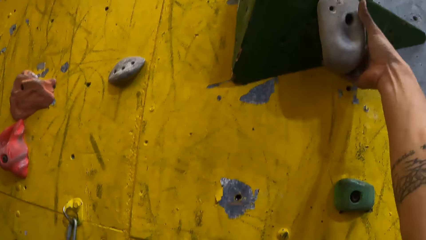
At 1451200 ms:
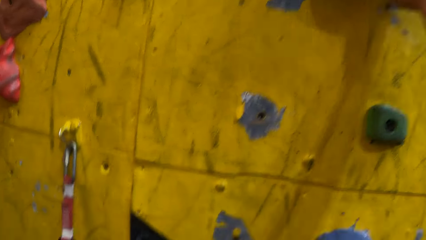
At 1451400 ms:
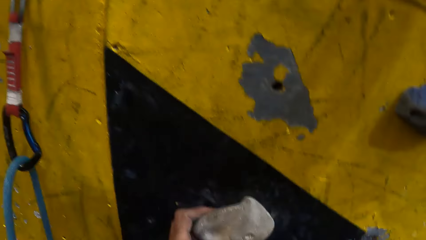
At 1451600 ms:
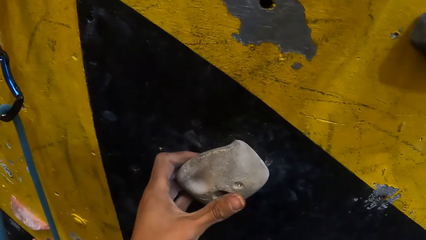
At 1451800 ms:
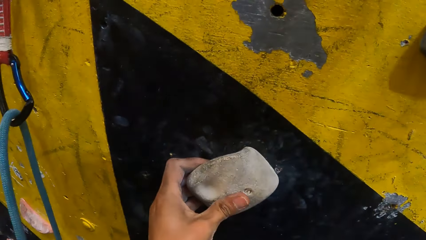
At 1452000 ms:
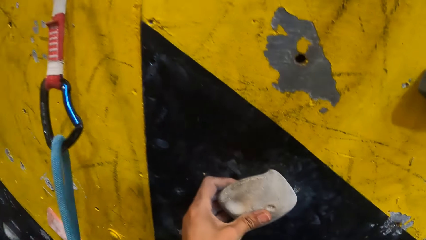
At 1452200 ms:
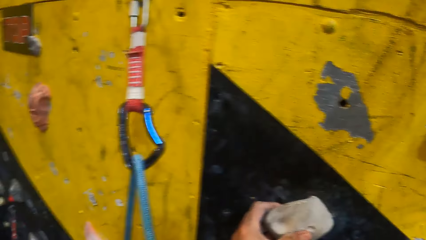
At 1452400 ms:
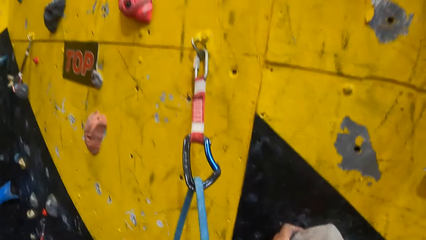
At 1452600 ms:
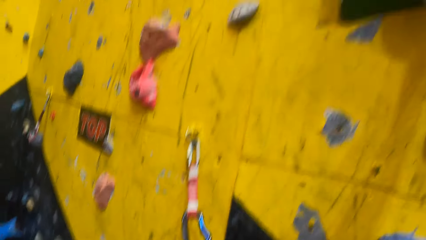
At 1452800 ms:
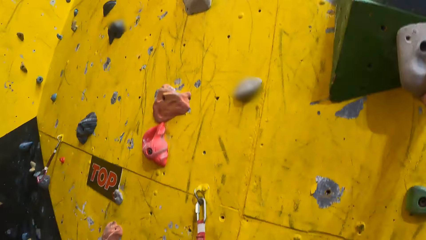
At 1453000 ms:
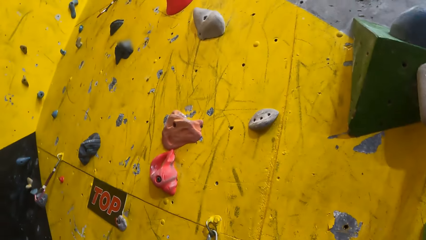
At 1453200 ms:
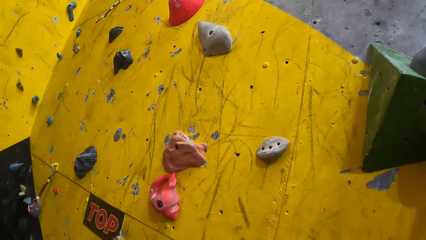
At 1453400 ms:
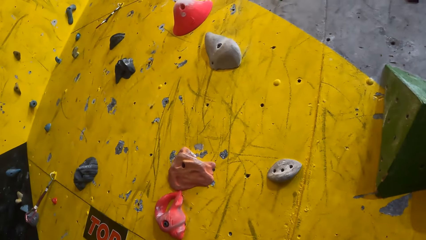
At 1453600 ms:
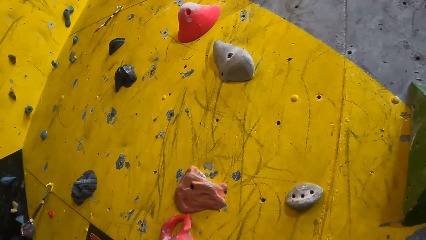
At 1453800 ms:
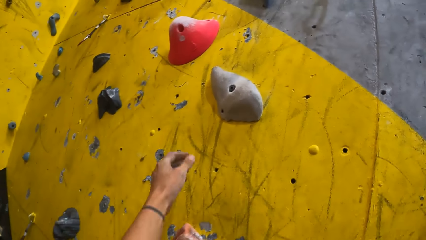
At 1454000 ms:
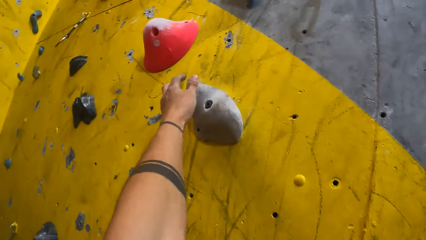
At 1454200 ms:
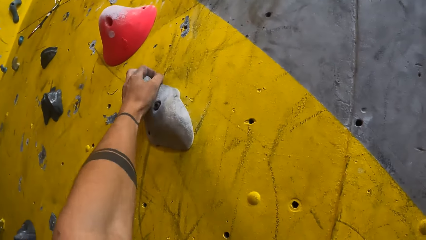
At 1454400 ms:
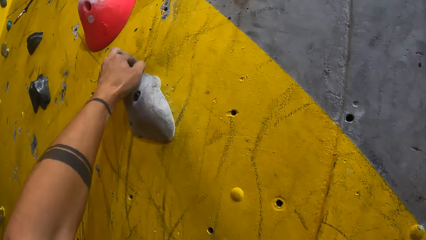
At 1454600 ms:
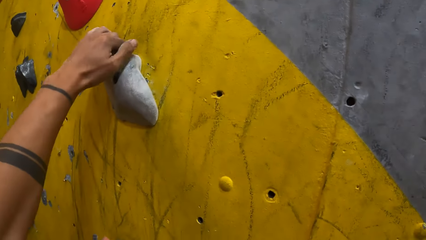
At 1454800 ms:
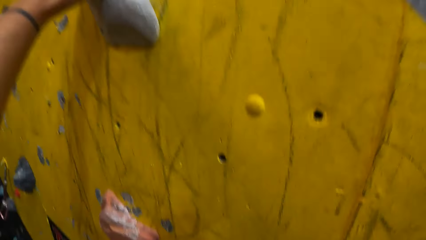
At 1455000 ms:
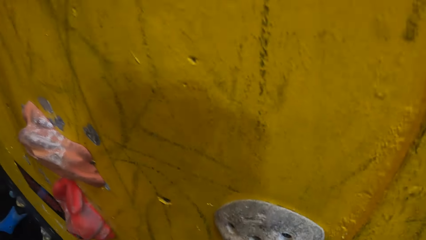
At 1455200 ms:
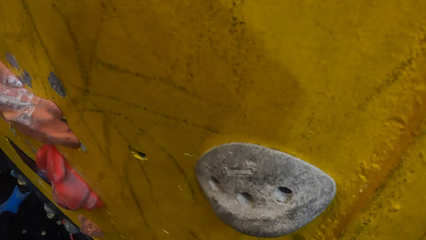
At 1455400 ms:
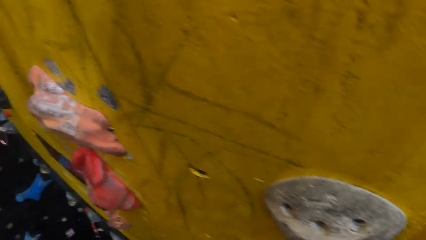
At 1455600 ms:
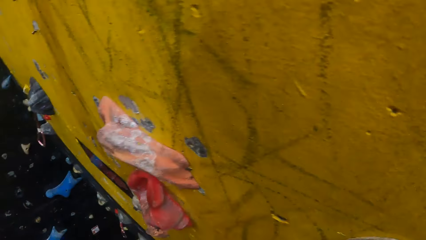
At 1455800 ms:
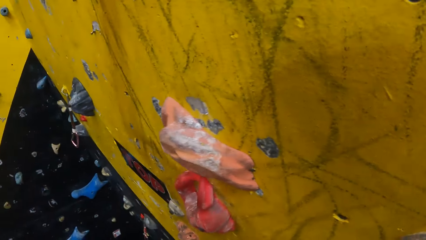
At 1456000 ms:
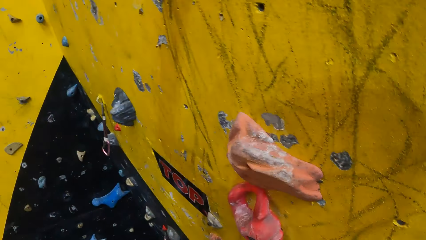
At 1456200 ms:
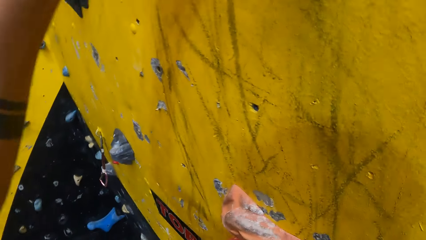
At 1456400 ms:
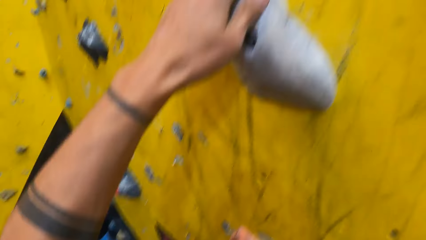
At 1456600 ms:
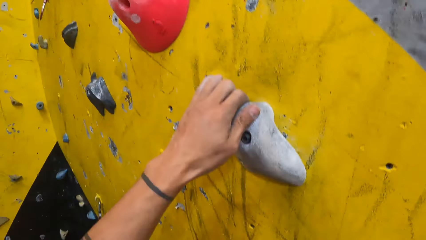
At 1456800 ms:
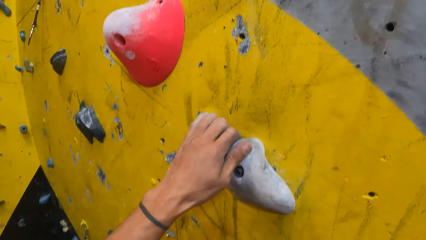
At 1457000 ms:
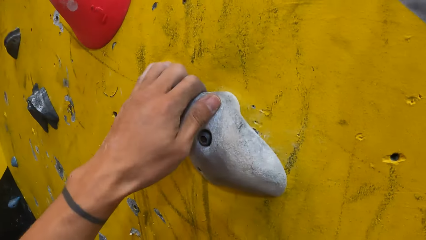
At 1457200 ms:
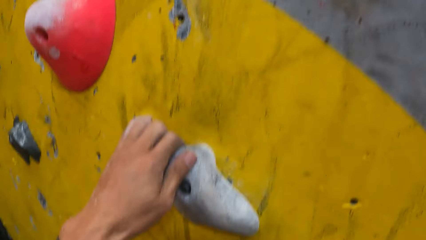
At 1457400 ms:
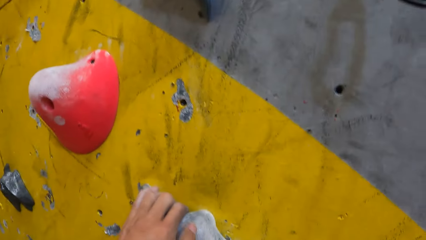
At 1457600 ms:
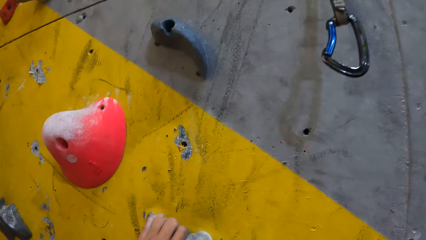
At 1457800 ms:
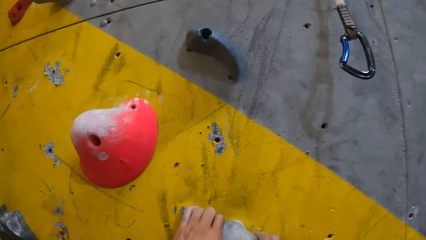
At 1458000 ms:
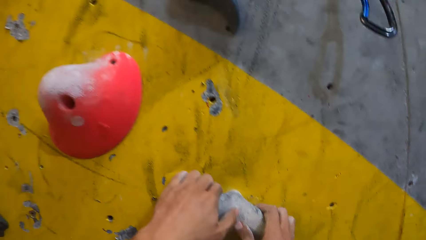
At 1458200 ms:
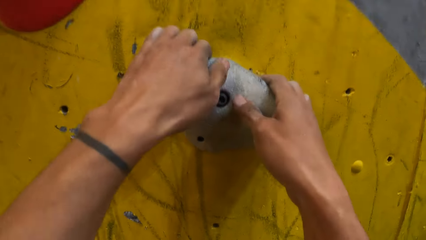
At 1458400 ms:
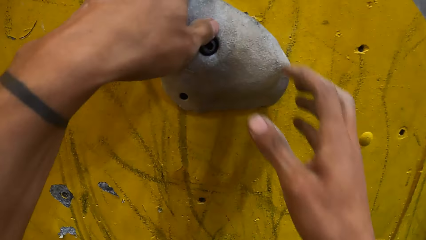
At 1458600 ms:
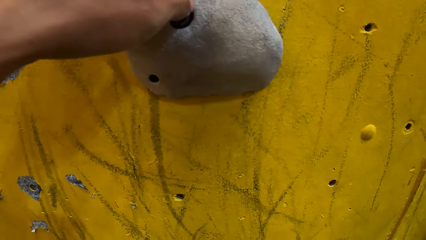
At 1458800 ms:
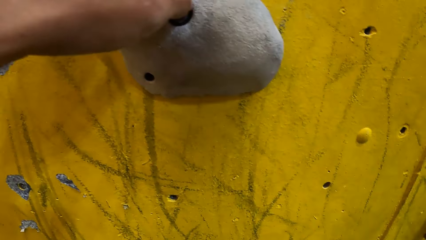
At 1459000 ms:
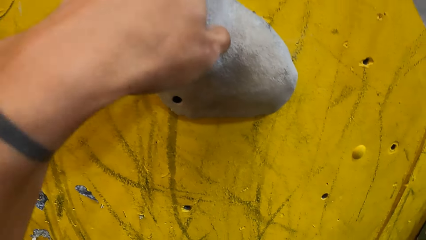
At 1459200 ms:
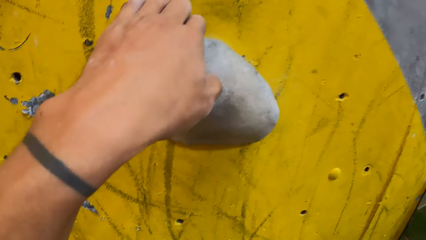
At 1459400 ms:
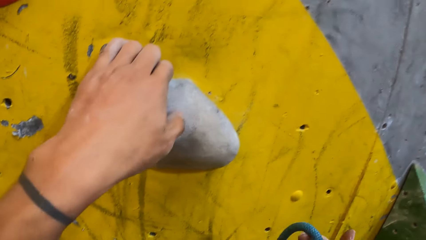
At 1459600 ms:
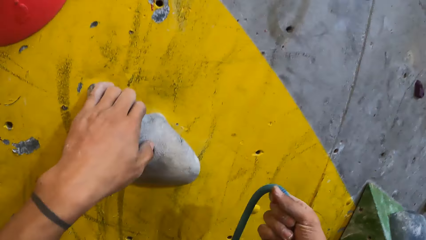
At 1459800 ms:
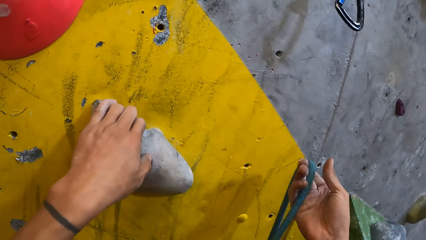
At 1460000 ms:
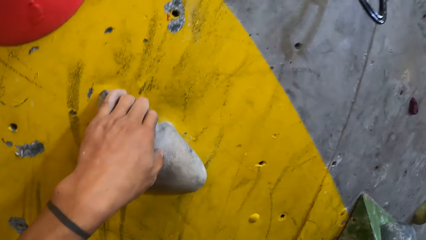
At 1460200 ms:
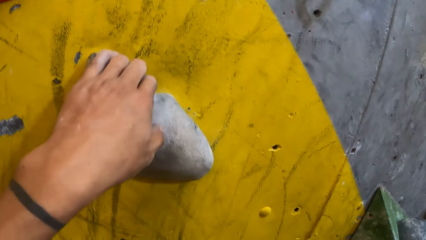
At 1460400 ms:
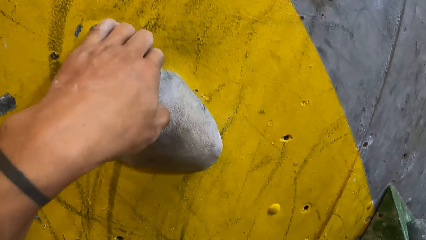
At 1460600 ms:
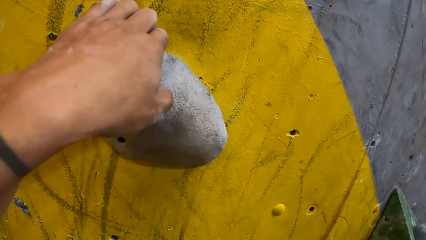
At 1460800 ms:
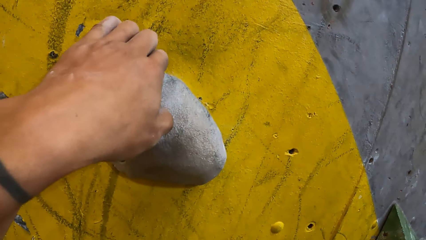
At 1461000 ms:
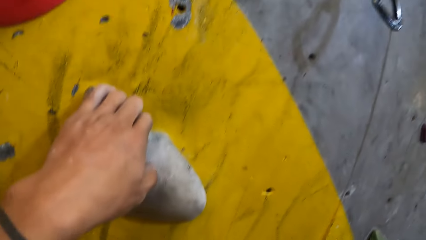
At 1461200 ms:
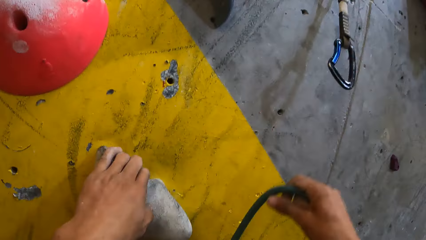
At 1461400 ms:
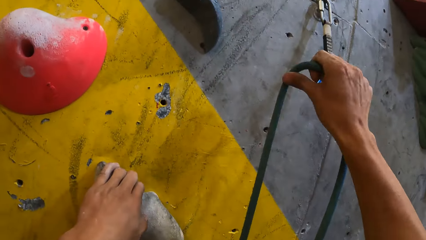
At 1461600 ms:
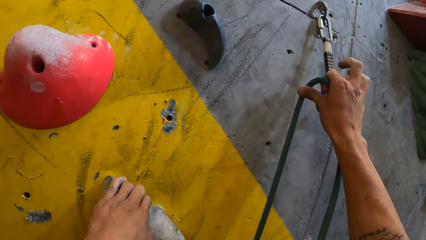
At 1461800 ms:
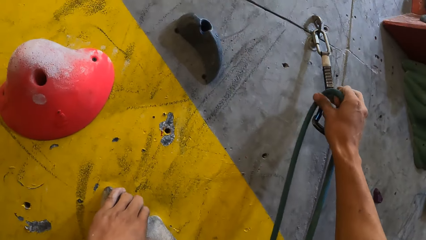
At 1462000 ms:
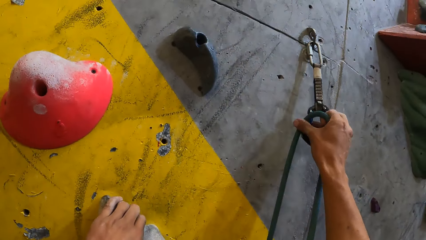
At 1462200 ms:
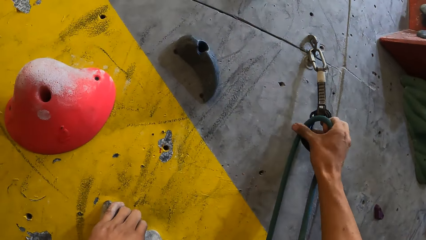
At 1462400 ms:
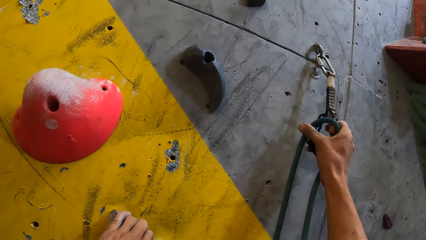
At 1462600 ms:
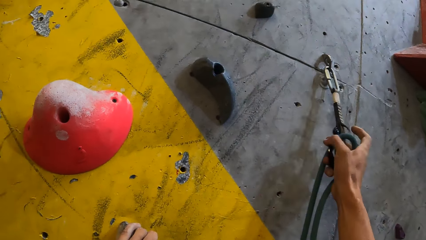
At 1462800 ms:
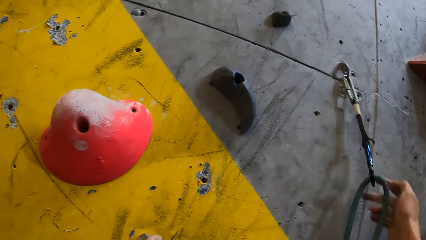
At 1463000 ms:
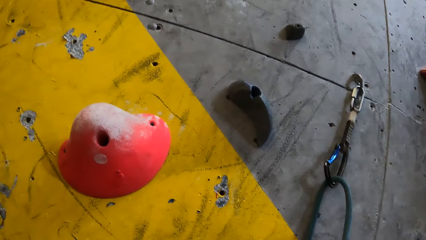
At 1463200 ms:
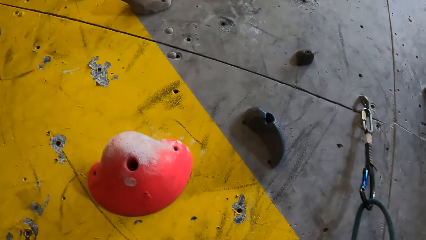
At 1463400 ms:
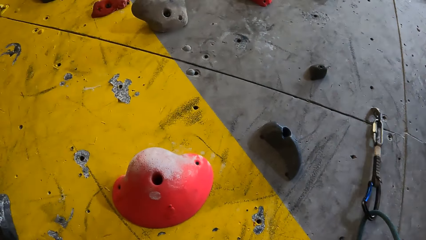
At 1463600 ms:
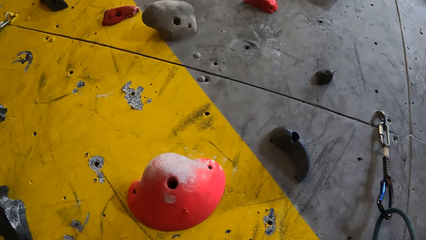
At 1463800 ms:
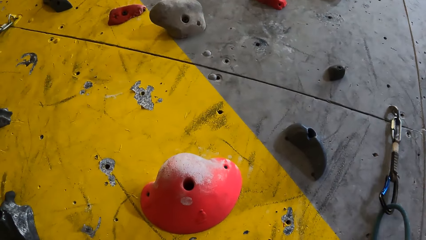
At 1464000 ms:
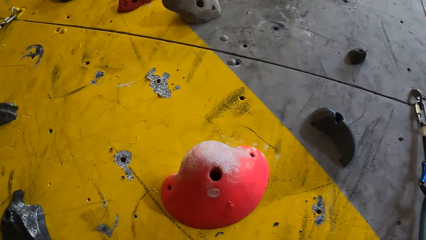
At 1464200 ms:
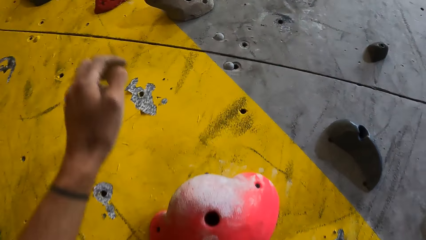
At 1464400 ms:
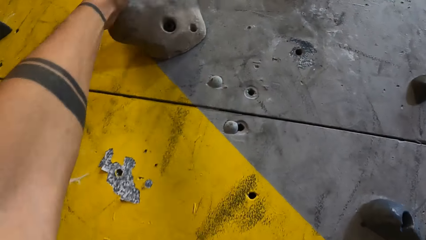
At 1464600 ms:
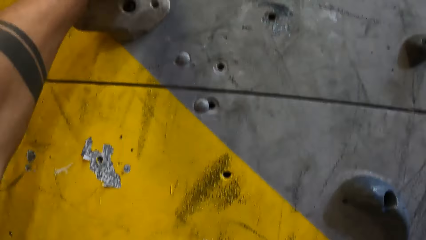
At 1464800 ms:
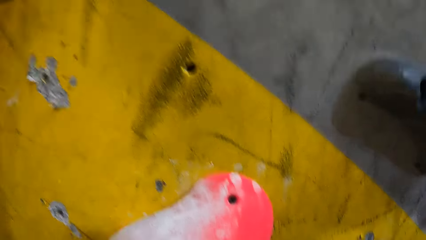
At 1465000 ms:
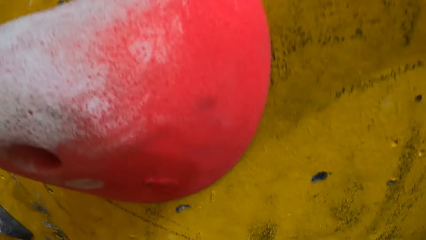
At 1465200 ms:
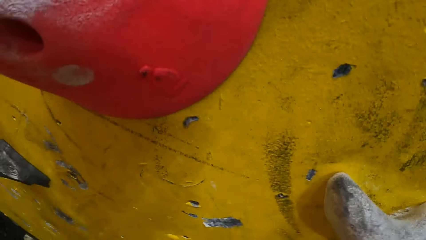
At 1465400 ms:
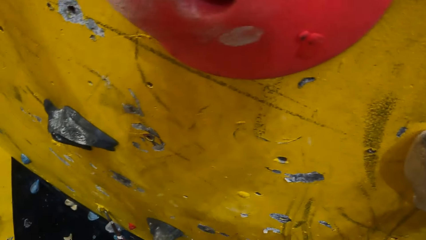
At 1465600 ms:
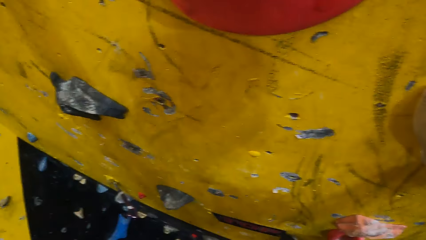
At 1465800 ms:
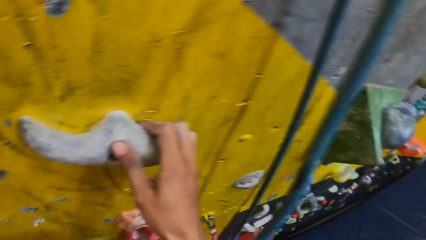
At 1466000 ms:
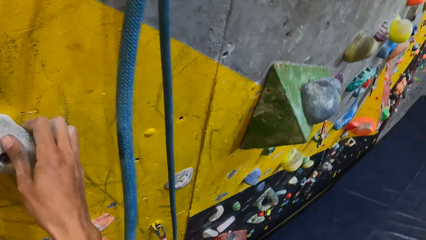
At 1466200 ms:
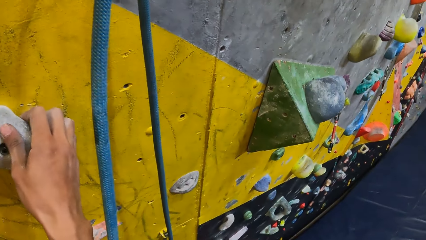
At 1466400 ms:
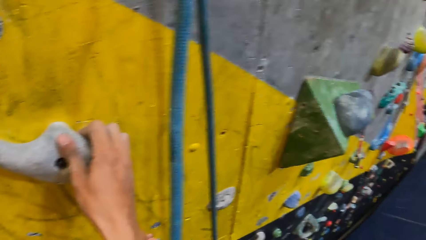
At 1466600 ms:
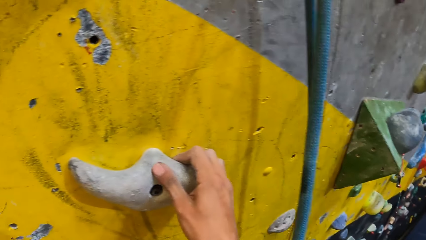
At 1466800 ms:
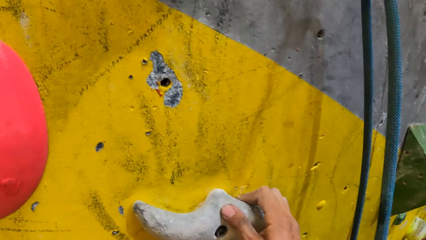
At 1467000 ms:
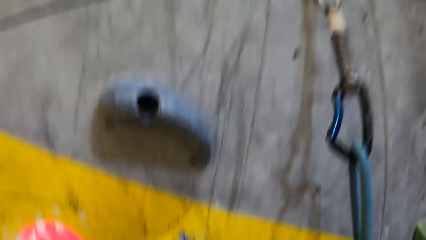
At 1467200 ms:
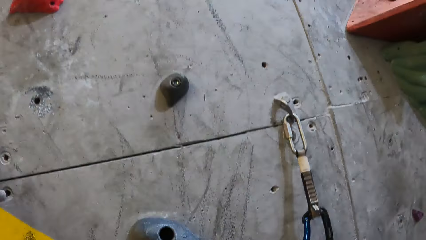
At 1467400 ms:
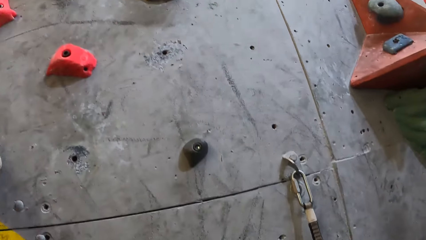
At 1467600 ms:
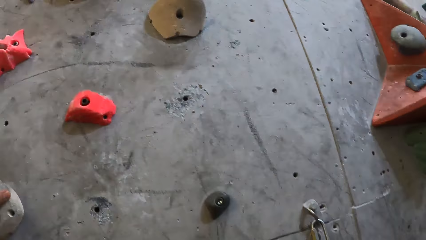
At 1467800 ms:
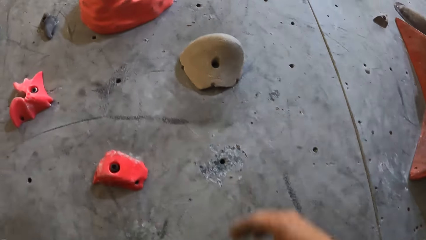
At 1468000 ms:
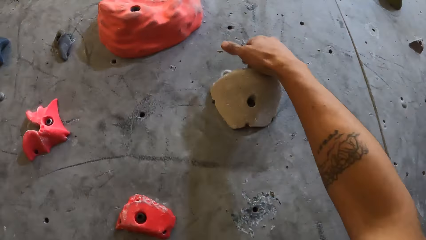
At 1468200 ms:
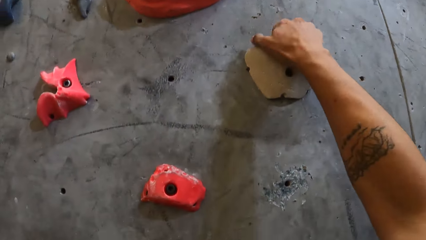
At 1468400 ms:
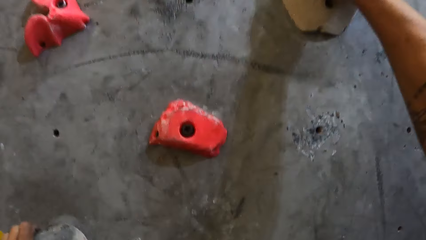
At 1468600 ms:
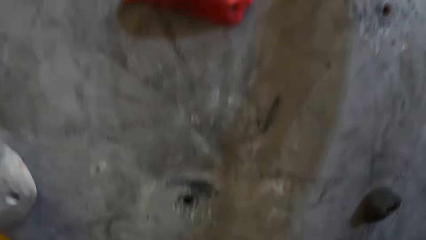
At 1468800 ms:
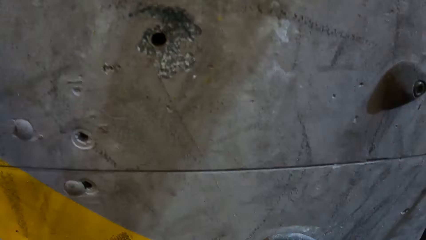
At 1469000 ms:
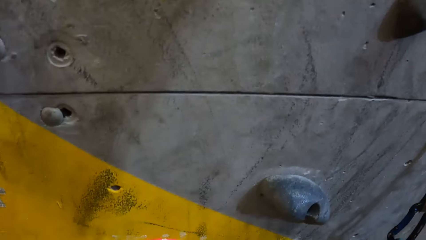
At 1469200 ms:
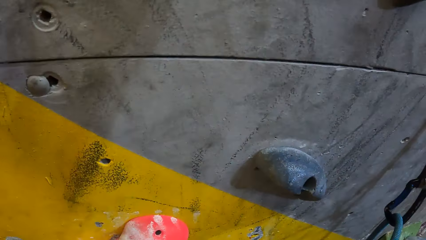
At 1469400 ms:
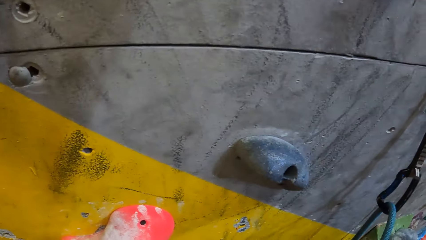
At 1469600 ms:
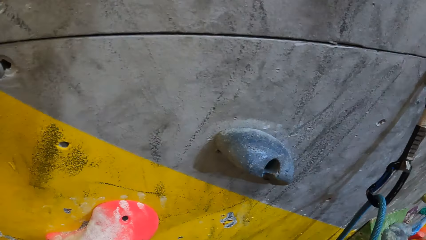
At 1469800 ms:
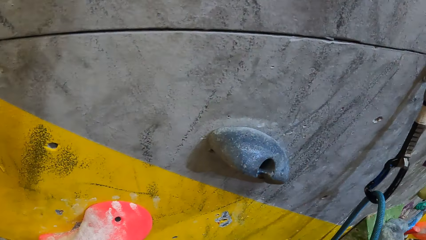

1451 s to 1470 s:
The camera wearer holds a climbing hold with the right hand. They hold a climbing hold with the left hand. They hold a climbing hold with both hands. They lift a climbing rope. They put the climbing rope on the quickdraw. They hold a climbing hold with the left hand. They climb the climbing wall. They hold a climbing hold with the right hand.
